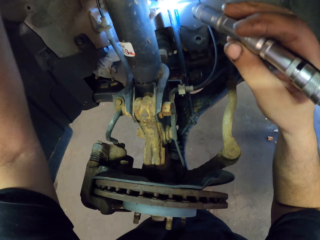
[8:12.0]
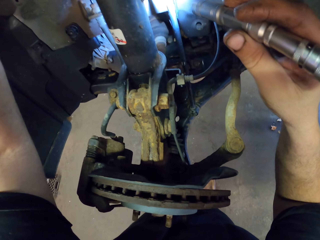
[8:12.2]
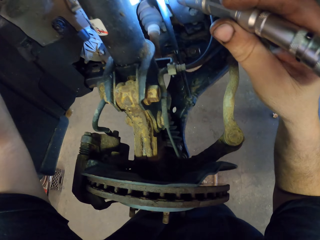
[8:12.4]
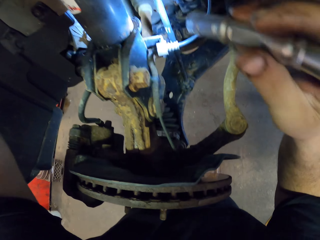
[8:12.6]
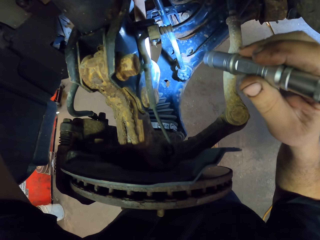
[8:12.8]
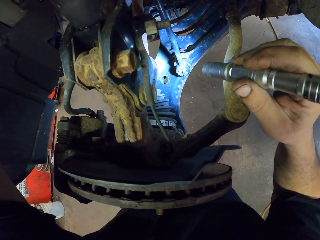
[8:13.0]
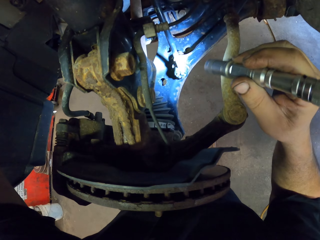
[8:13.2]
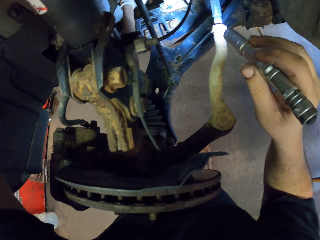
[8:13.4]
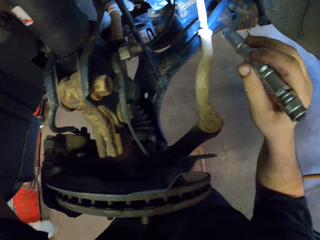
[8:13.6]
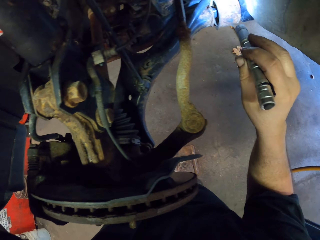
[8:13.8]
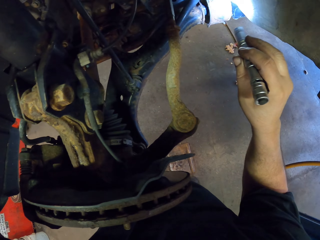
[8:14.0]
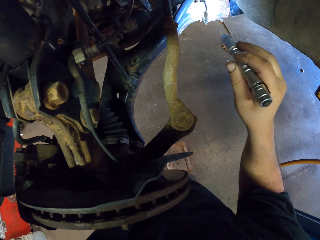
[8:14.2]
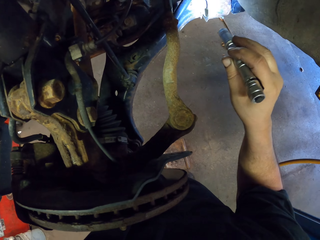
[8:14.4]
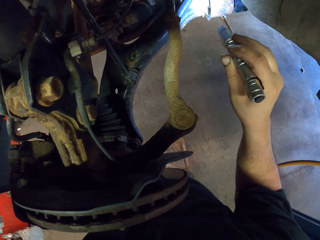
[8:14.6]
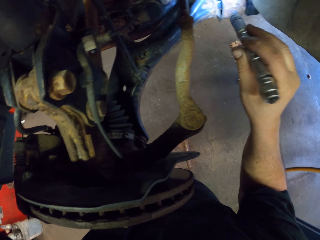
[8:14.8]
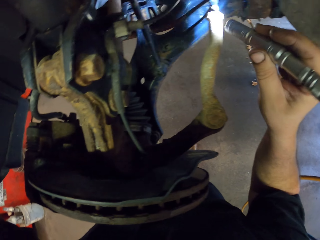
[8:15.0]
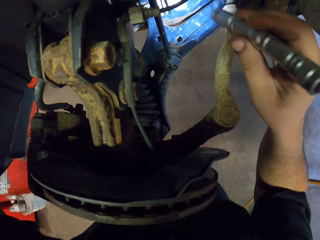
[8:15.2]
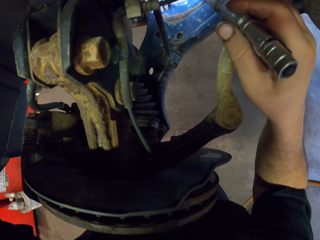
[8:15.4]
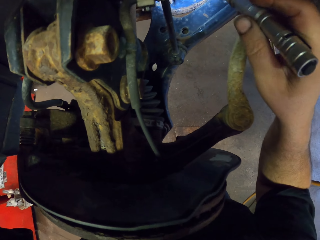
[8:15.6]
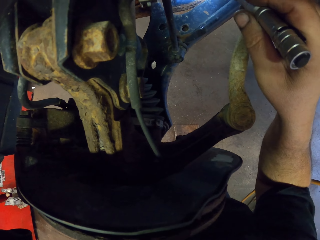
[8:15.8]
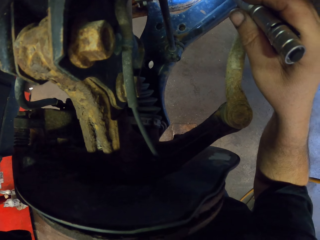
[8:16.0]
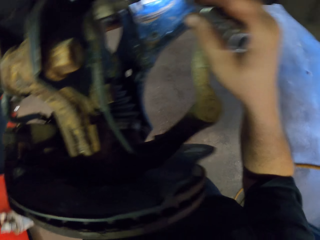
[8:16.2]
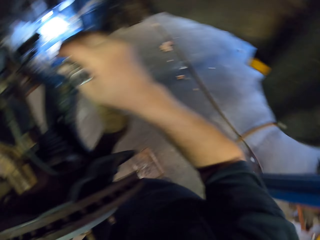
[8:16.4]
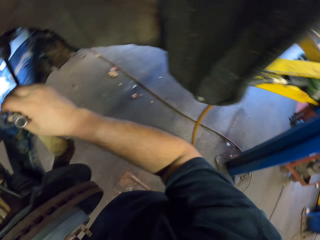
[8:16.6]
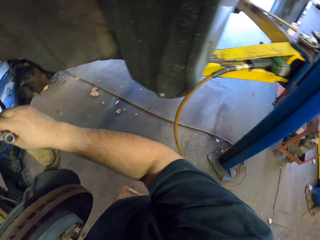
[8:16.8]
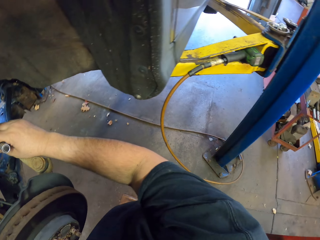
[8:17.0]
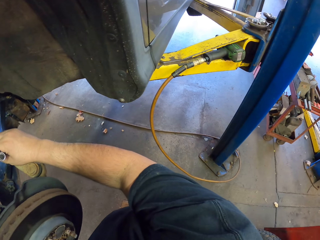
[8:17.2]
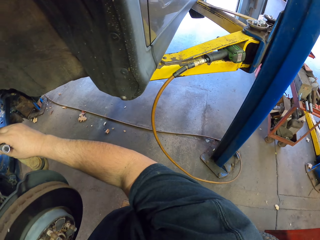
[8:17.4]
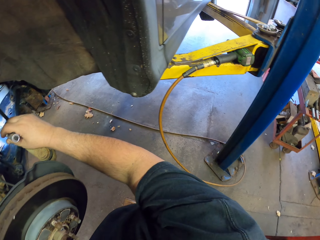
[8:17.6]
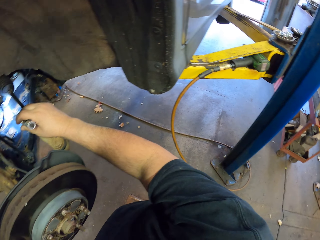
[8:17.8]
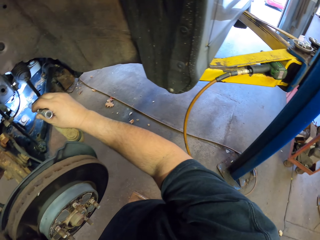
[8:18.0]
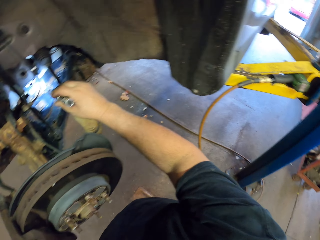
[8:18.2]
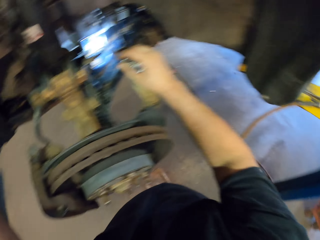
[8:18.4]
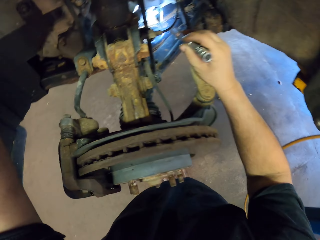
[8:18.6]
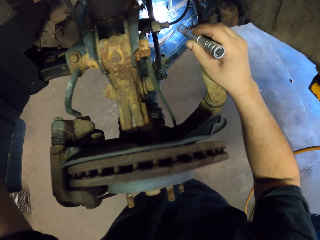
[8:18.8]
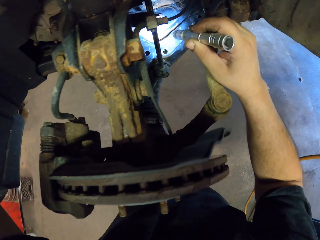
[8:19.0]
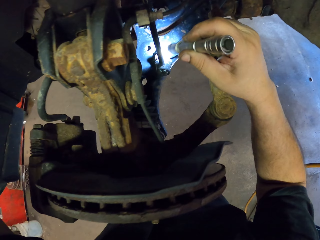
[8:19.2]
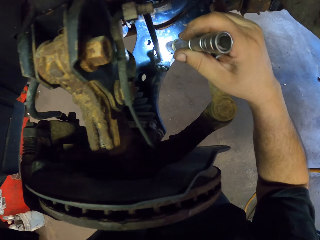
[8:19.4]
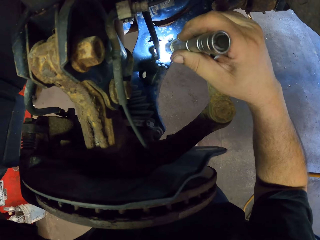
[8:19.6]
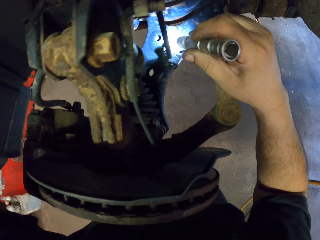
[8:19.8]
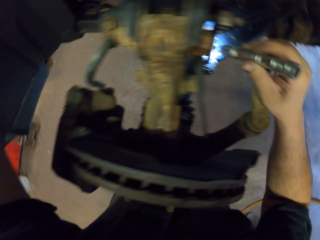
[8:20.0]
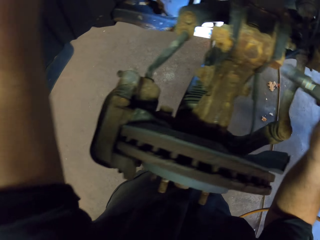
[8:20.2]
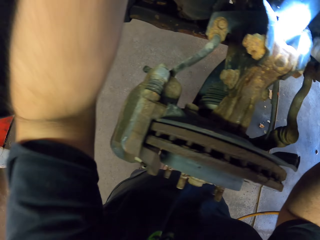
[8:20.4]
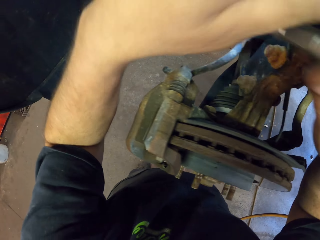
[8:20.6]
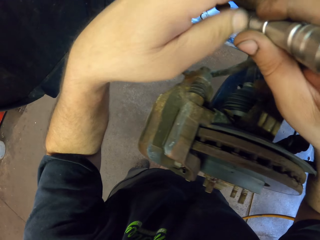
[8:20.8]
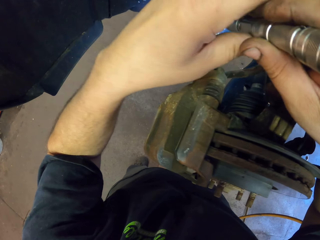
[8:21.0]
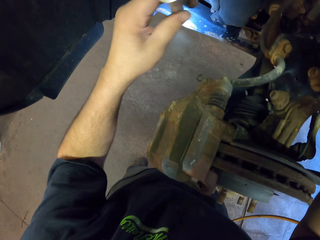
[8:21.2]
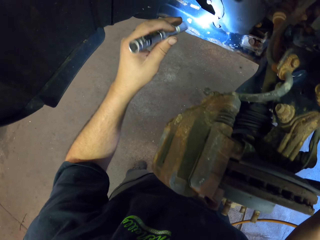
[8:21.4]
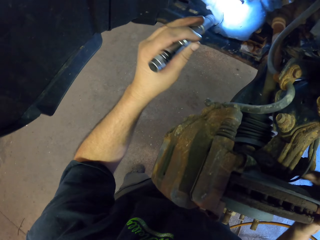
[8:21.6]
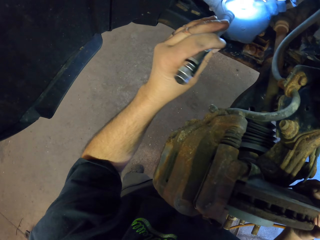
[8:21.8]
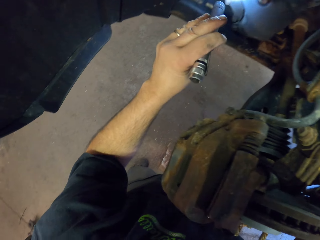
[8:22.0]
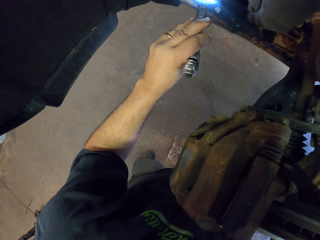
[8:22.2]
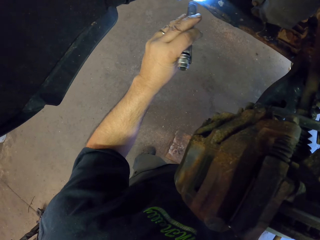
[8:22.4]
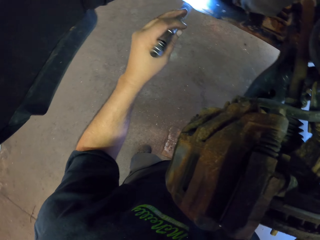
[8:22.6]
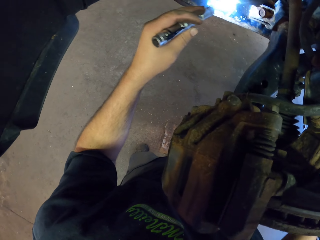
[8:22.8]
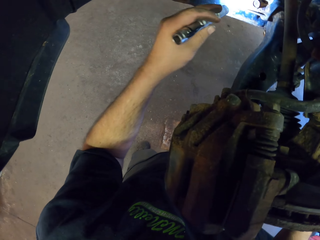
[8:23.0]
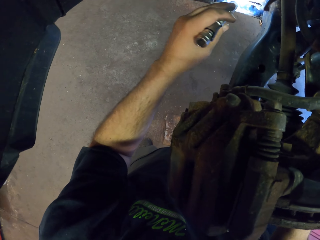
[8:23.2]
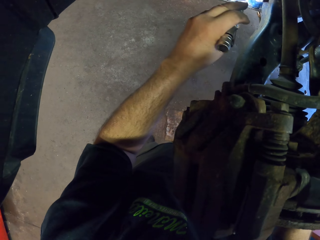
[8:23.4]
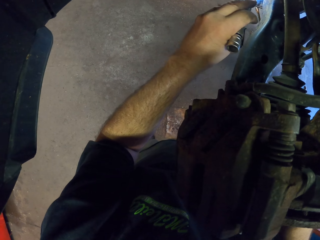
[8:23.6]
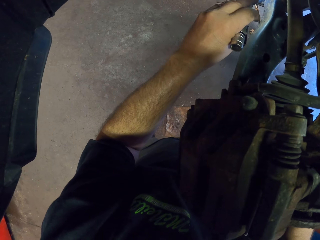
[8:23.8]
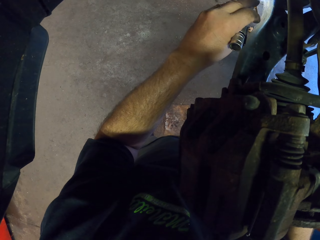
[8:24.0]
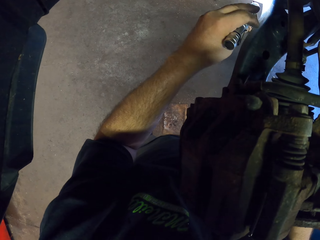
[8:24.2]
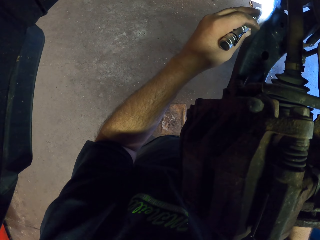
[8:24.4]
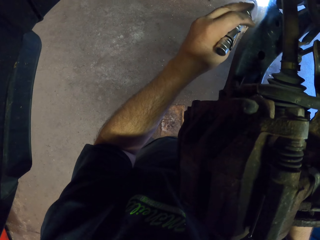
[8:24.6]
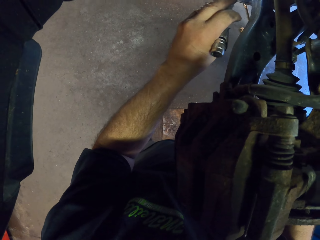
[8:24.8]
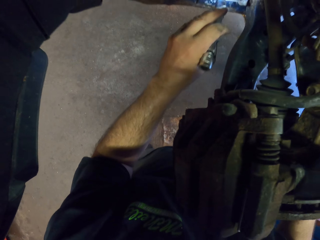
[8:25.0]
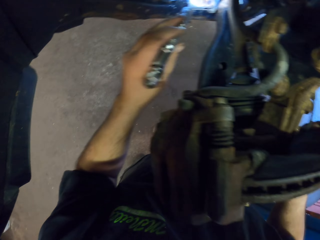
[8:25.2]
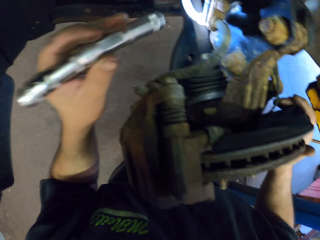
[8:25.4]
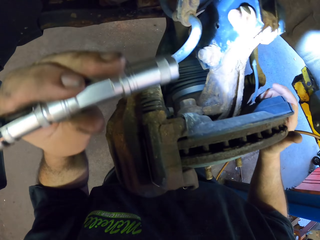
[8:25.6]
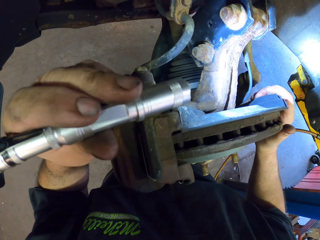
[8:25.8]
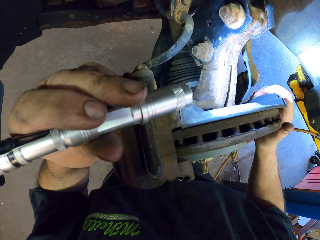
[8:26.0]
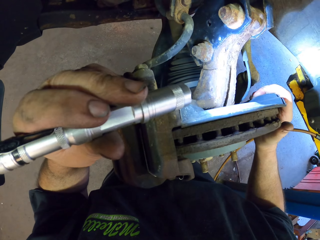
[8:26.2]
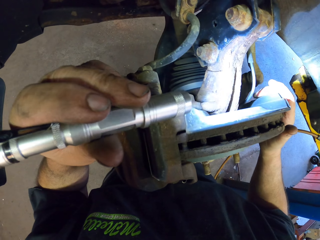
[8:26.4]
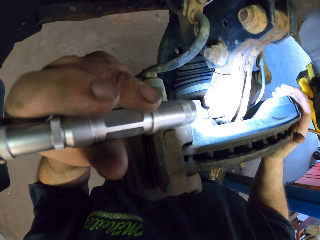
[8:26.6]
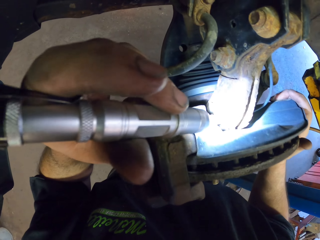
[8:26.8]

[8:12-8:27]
The camera wearer looks at the wire. They look at the riveting gun. They look at the parts of the car. They hold the torch with the left hand. They move the torch to the left hand. They look at the parts of the car.

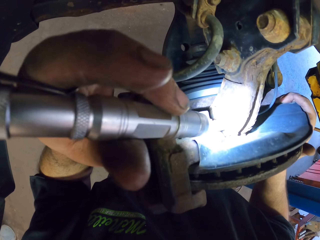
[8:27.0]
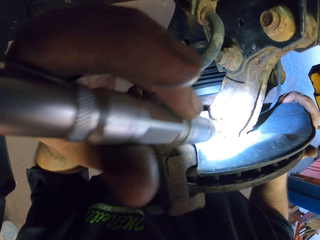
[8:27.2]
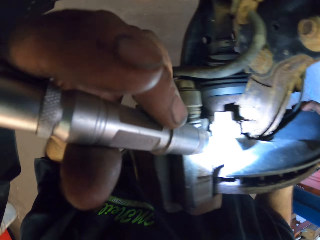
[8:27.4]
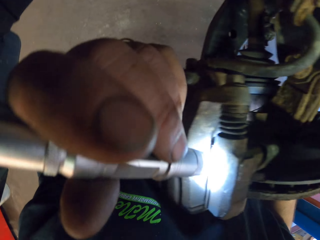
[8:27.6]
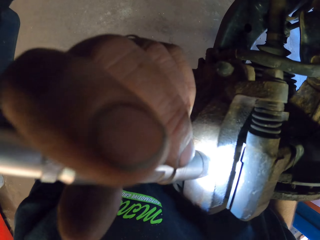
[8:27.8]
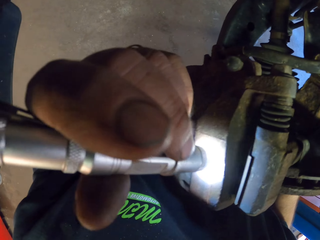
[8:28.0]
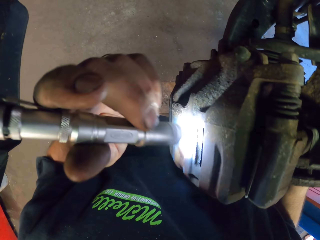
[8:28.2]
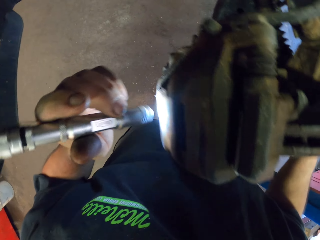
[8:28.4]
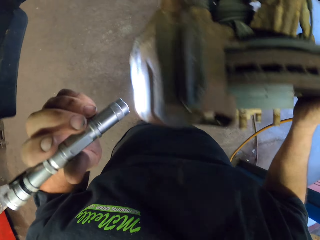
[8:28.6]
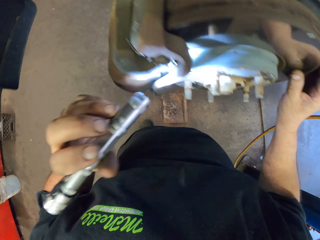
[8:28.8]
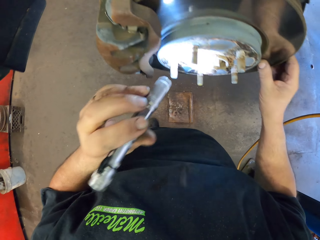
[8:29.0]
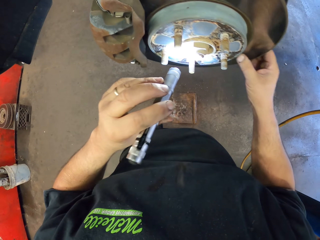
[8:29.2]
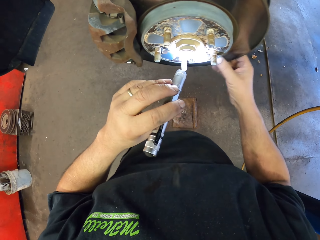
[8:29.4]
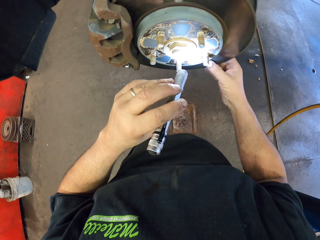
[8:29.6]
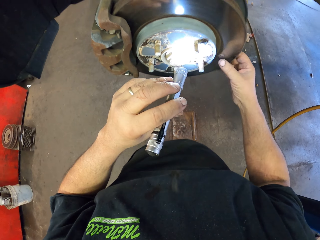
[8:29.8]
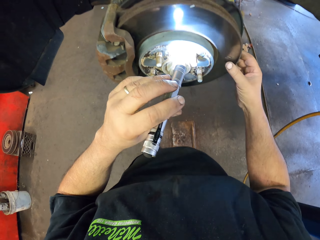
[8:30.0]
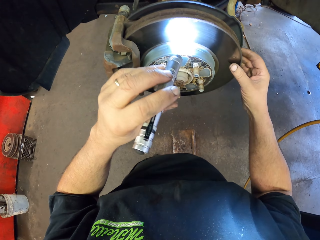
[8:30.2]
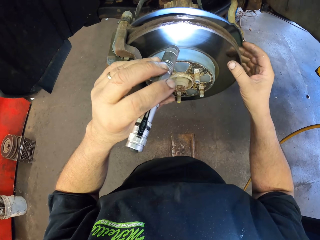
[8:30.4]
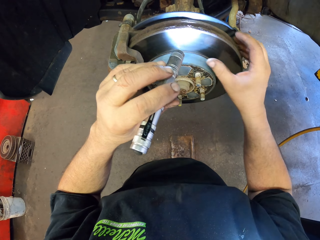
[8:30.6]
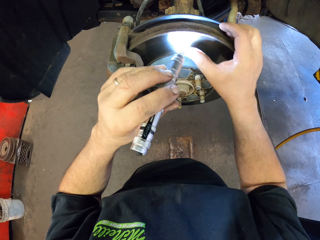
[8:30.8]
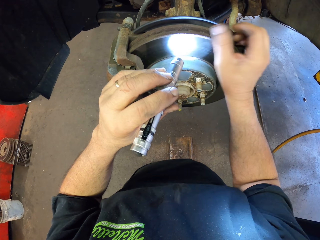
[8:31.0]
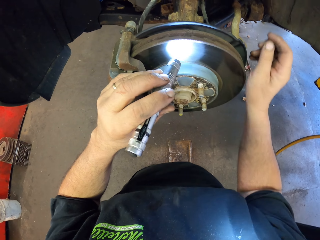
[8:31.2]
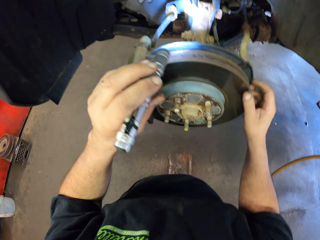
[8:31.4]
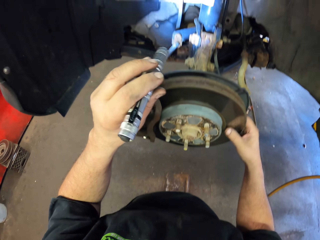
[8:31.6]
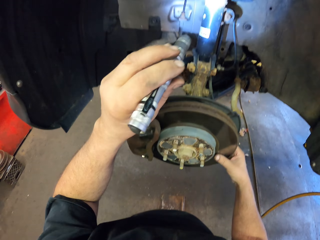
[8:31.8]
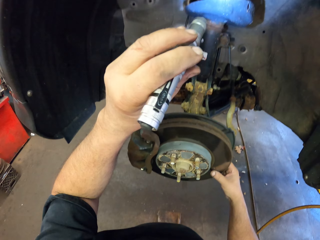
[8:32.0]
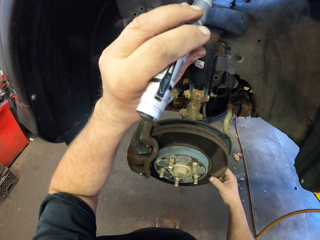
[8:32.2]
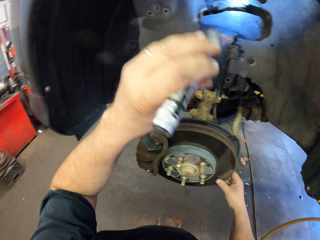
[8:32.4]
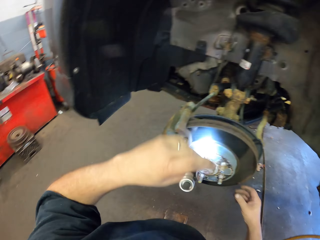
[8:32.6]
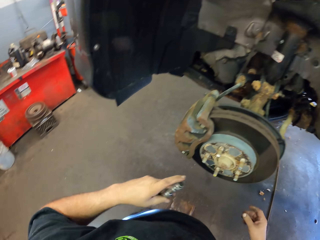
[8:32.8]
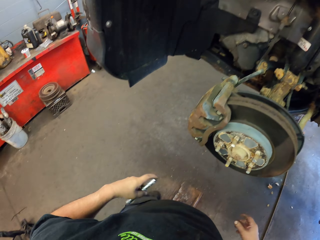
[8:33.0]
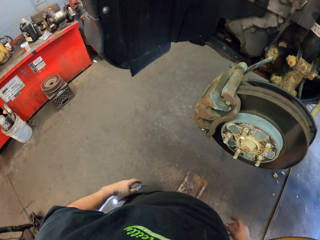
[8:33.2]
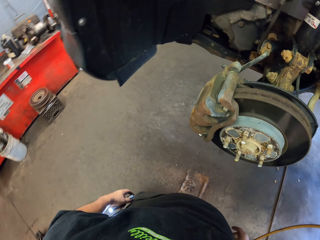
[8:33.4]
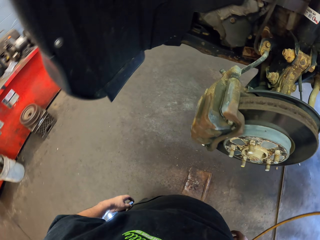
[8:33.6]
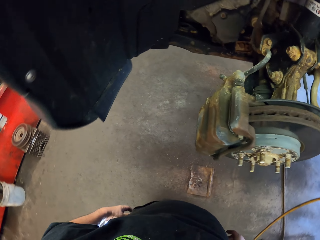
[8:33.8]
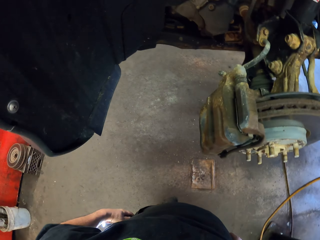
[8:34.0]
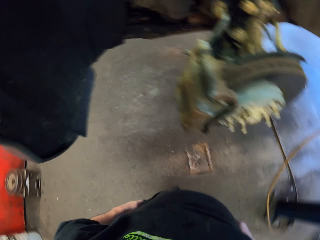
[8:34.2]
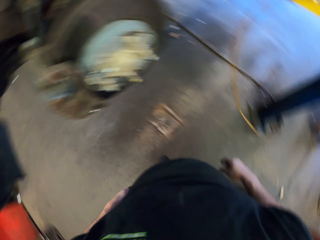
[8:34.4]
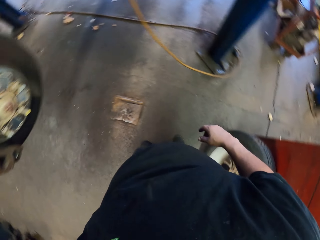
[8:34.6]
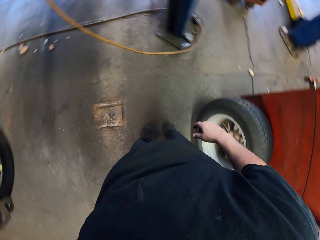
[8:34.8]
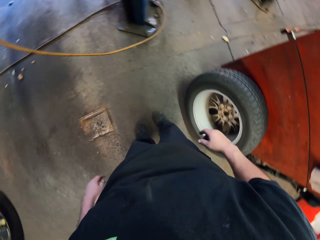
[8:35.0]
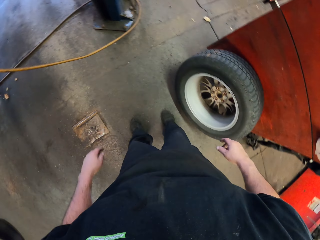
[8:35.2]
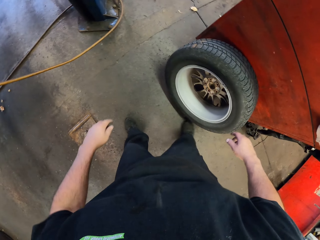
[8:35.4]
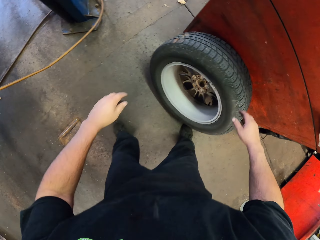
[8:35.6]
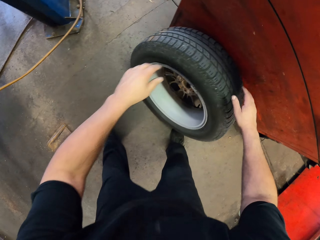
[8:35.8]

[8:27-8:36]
The camera wearer holds the torch and puts the torch in the pocket.
